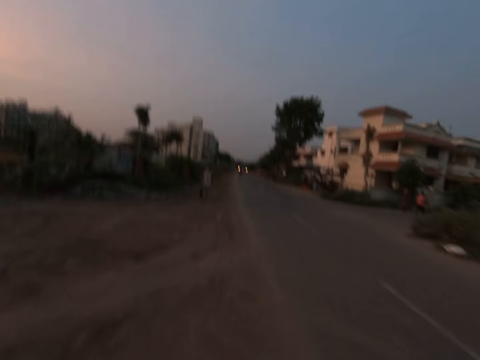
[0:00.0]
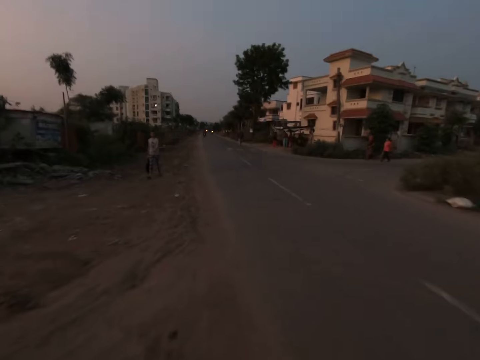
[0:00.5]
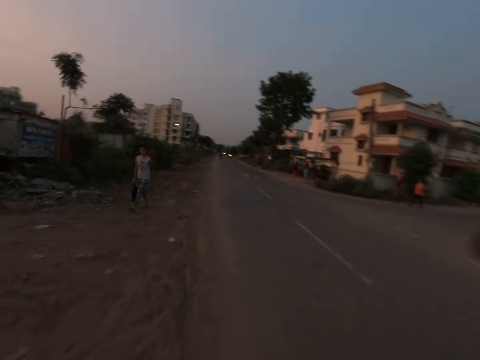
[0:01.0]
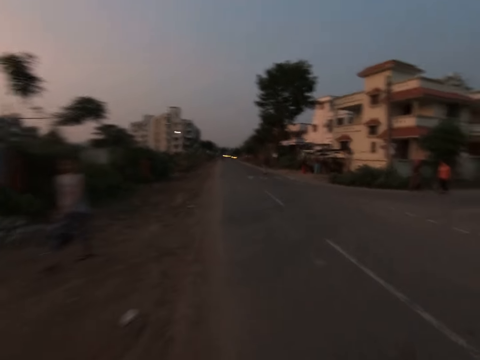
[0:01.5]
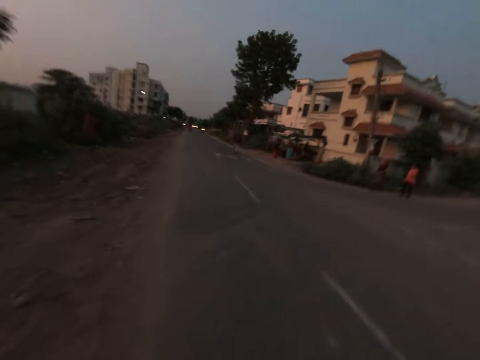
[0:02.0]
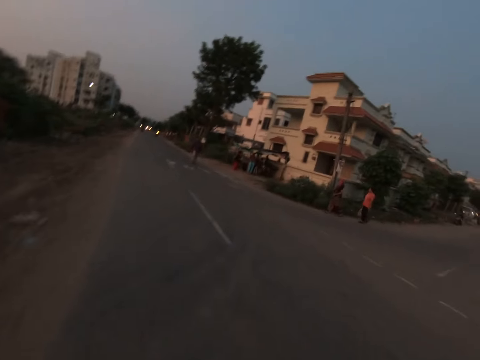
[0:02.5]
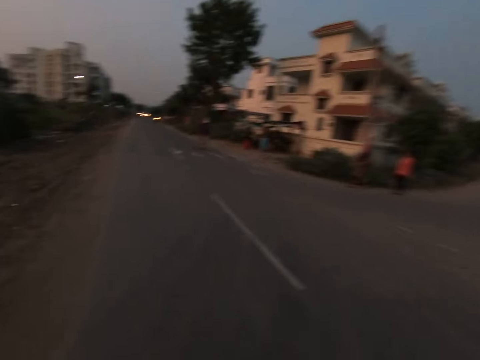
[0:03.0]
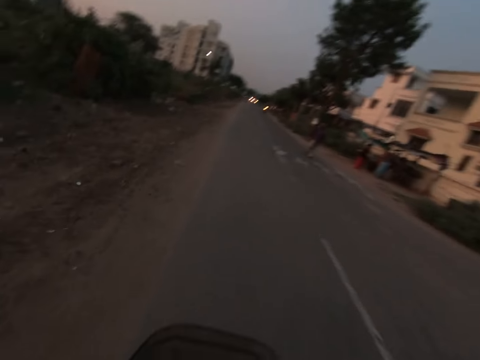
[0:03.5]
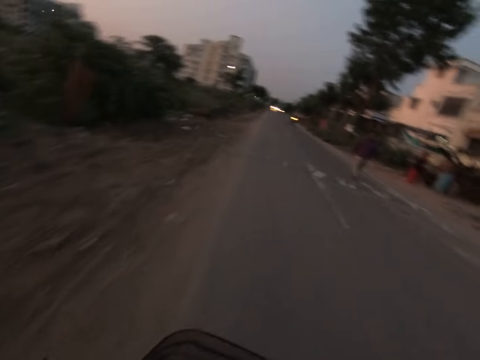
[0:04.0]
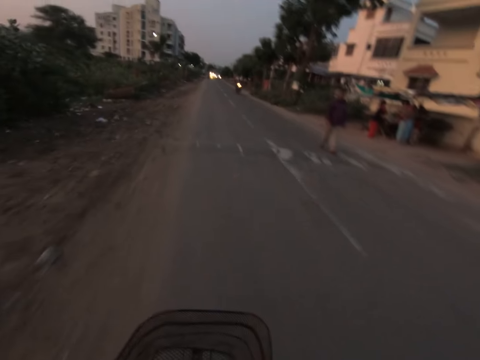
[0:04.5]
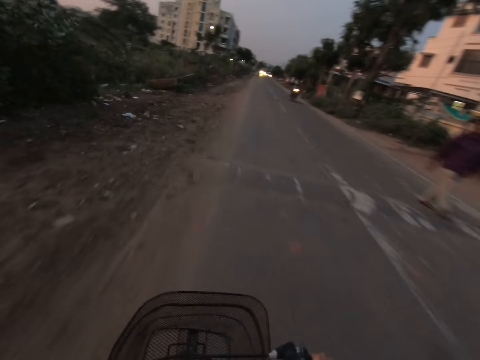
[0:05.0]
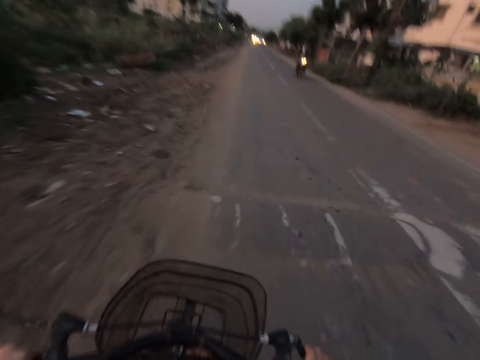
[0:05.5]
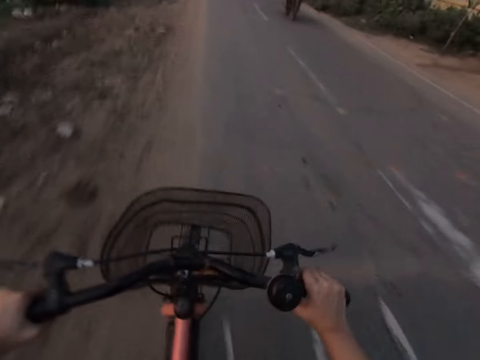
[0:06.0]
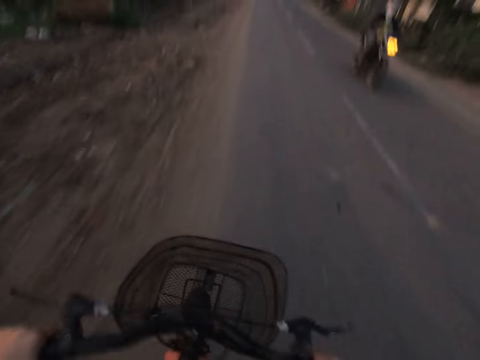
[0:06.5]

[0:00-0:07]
The camera wearer cycles a bicycle on the road.

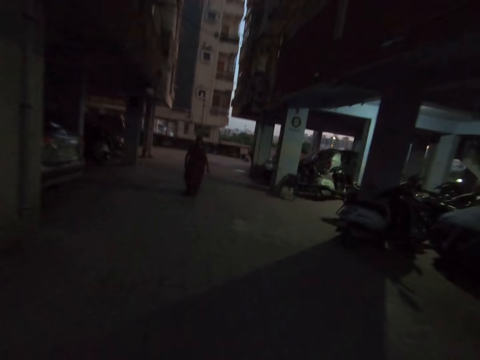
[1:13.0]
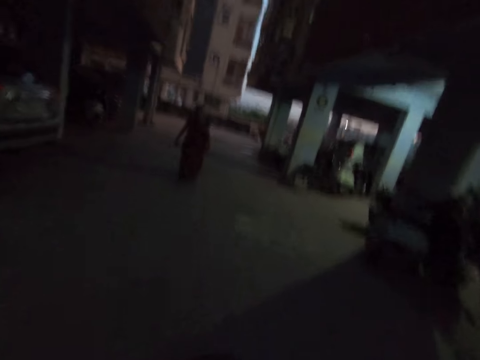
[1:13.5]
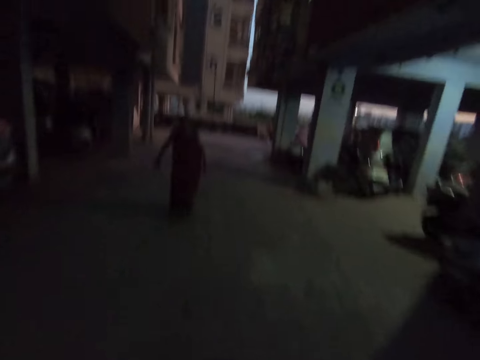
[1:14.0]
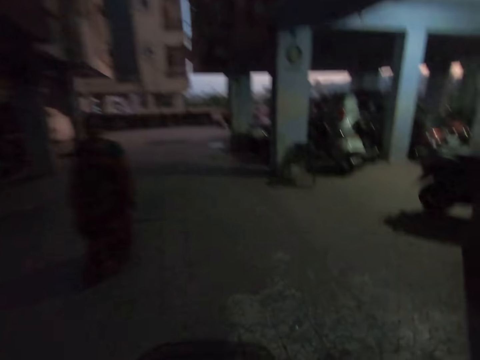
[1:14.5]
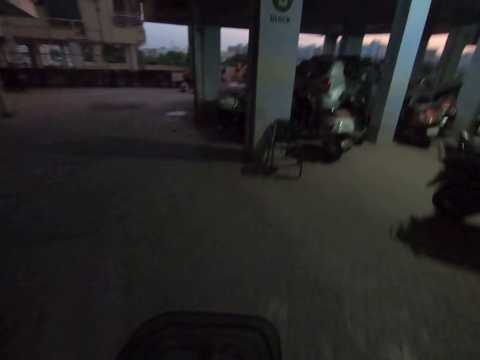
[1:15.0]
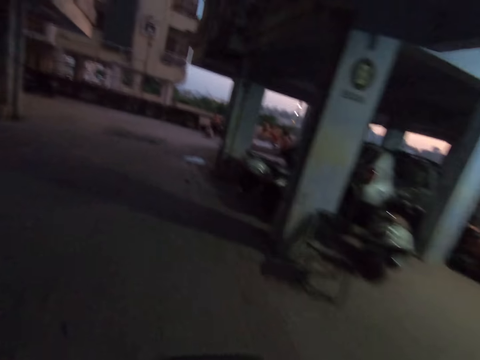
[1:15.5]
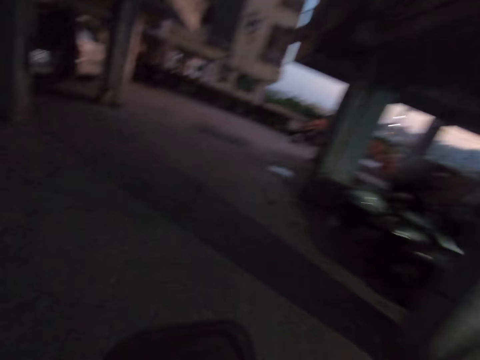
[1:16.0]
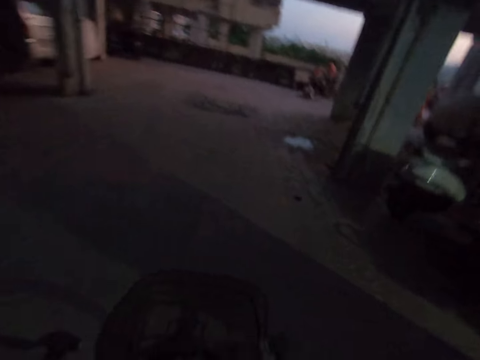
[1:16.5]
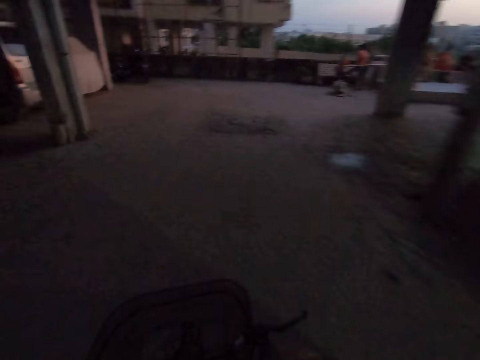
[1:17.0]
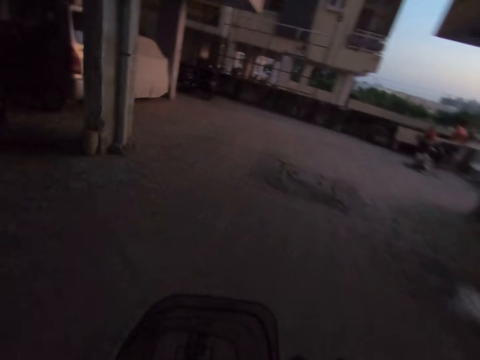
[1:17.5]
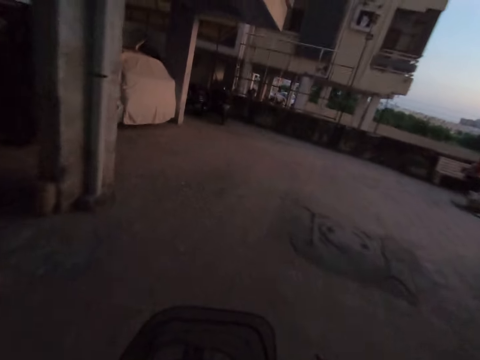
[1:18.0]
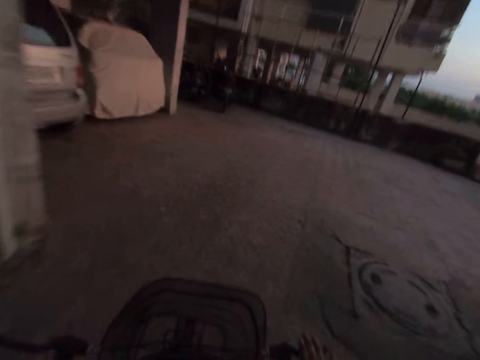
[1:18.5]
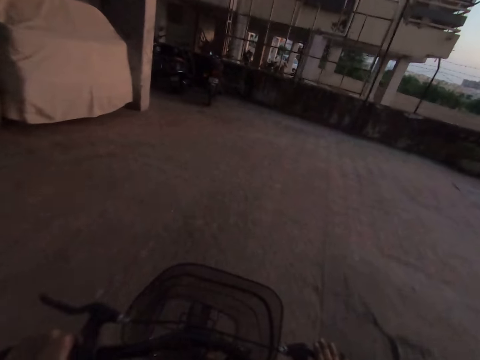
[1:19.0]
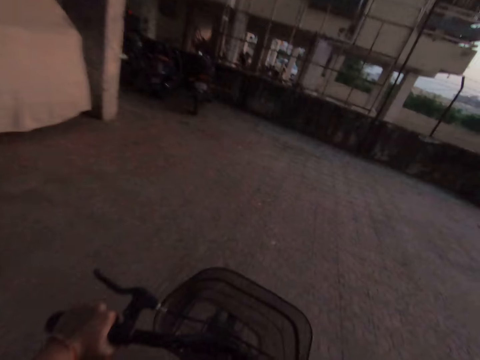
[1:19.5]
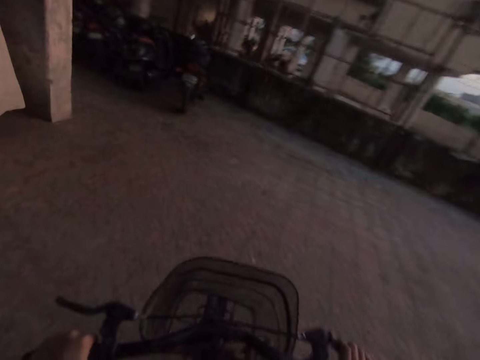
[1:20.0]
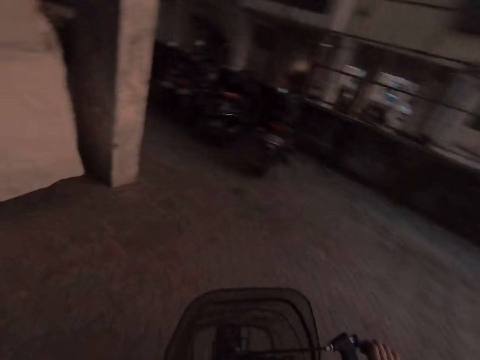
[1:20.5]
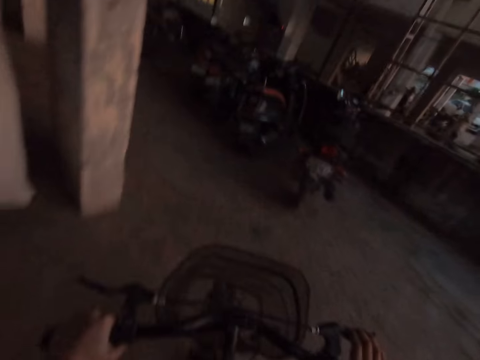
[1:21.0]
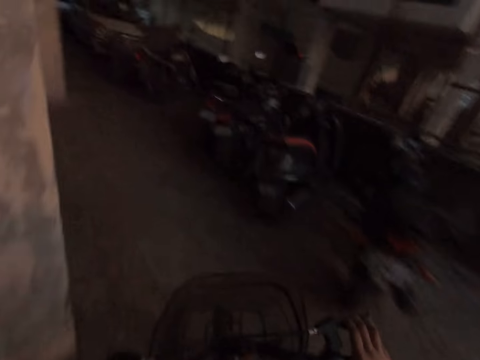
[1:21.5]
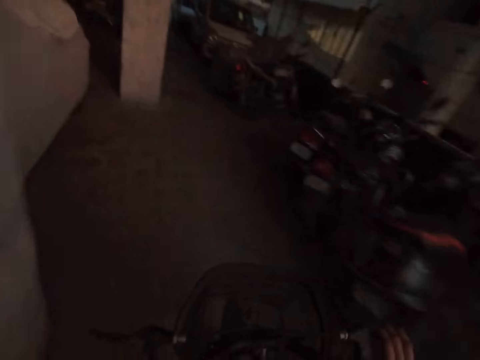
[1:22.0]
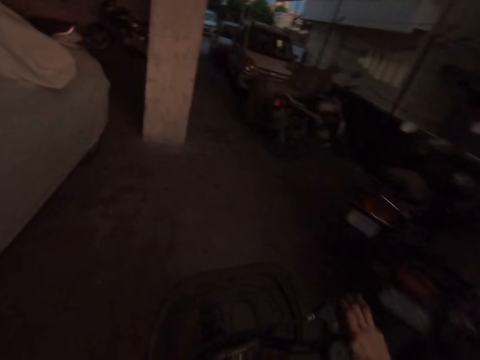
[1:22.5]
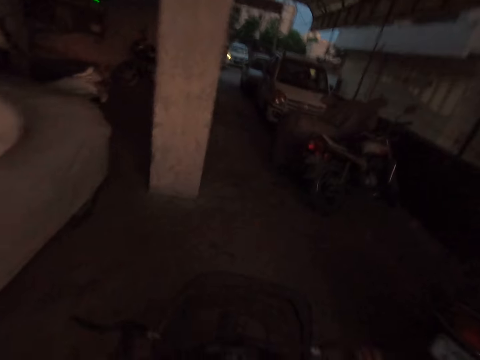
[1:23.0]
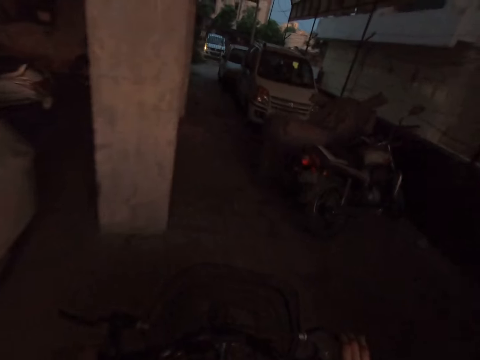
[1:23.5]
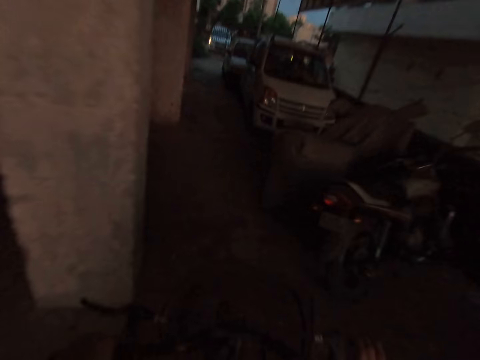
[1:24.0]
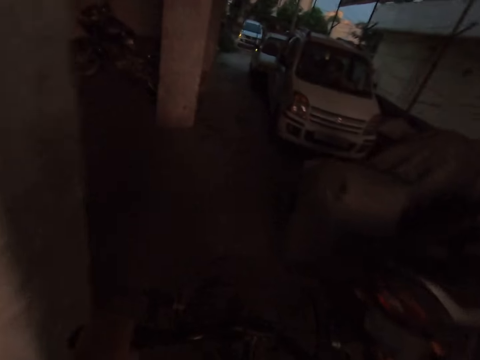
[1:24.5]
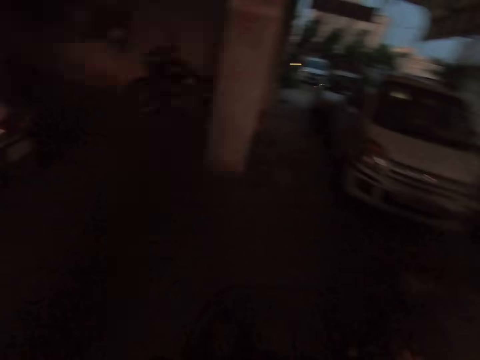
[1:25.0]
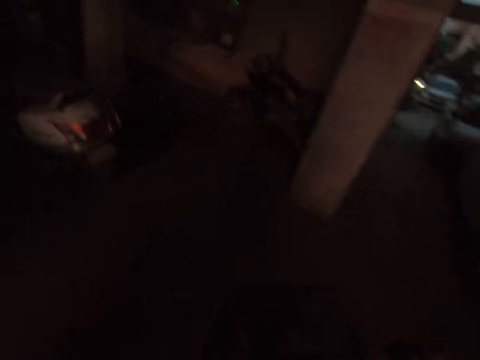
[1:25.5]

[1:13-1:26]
The camera wearer enters an underground parking. They cycle the bicycle in the underground parking.

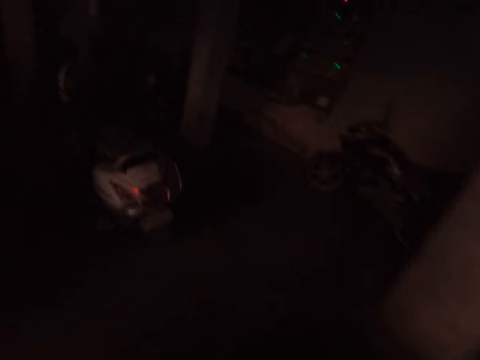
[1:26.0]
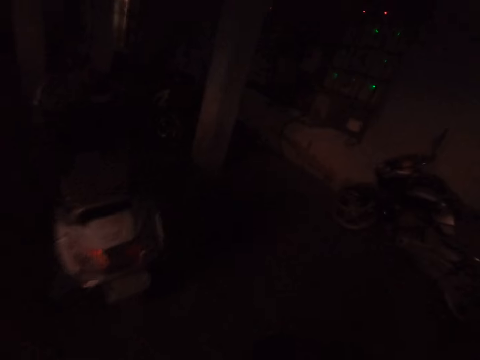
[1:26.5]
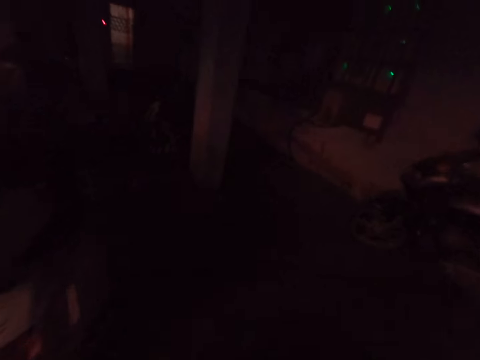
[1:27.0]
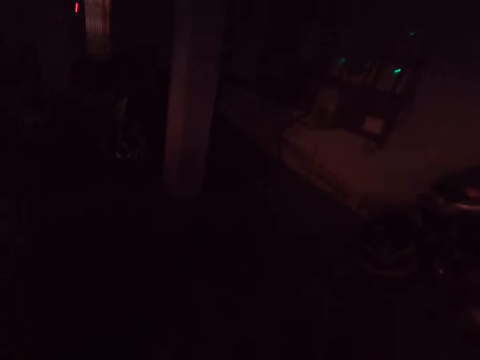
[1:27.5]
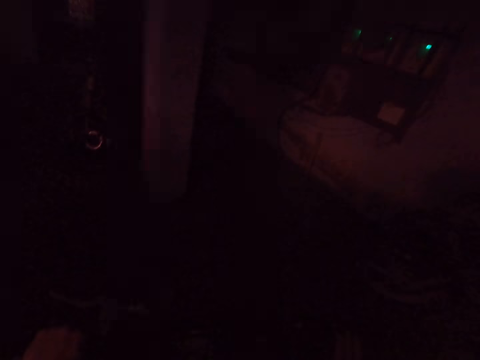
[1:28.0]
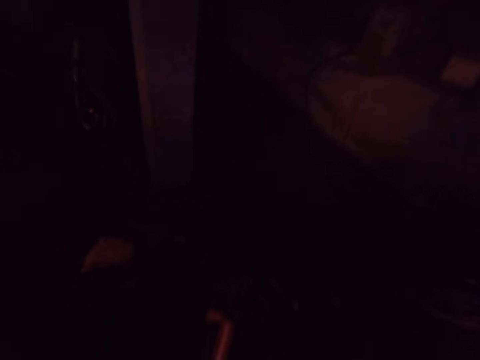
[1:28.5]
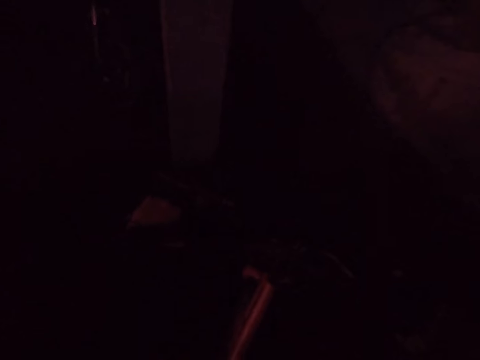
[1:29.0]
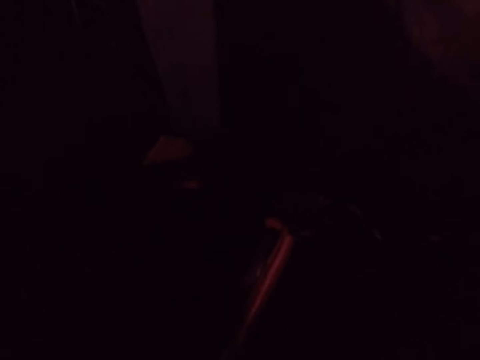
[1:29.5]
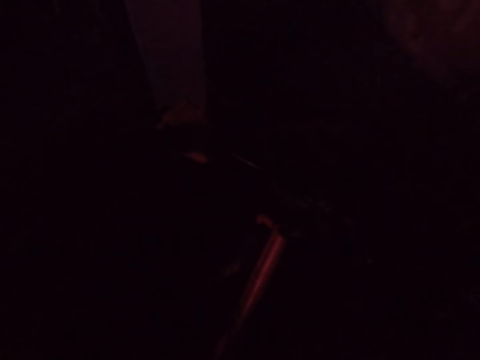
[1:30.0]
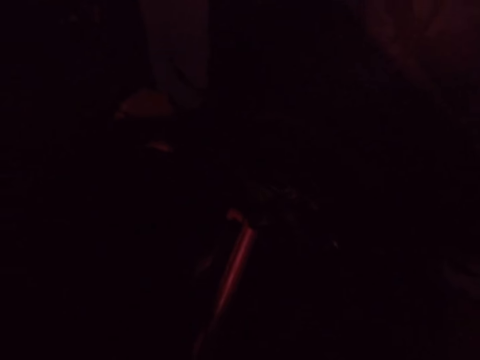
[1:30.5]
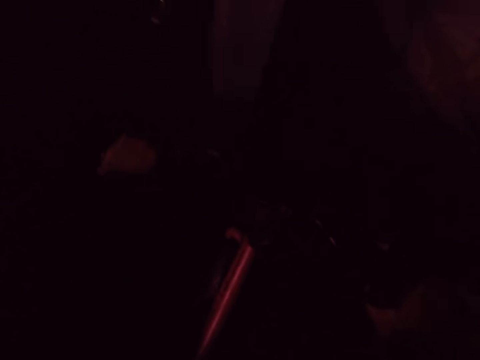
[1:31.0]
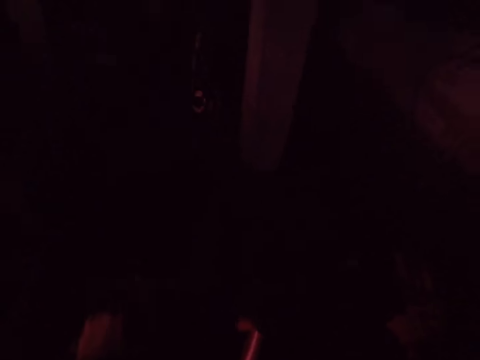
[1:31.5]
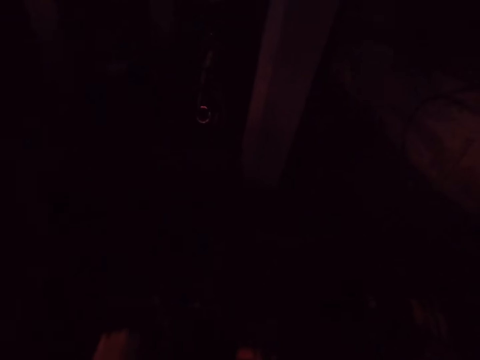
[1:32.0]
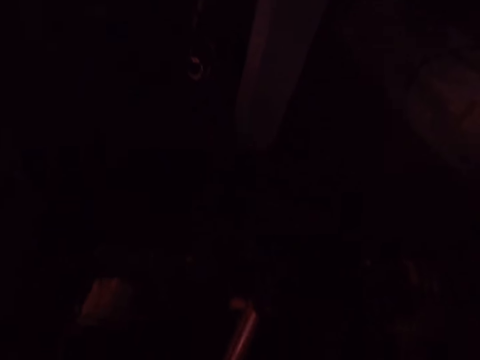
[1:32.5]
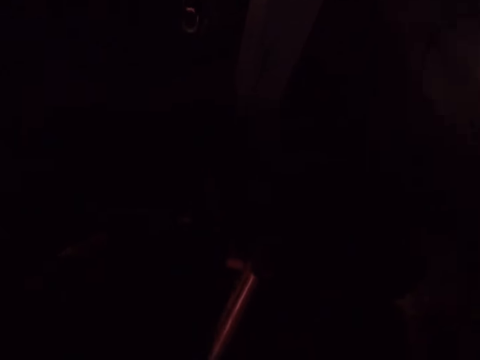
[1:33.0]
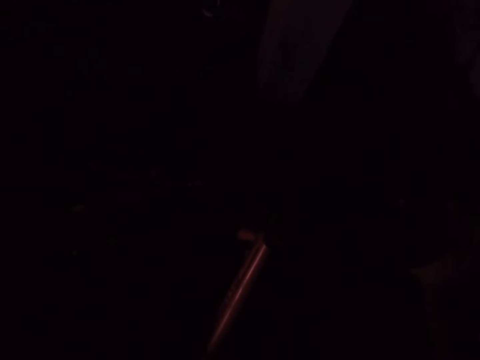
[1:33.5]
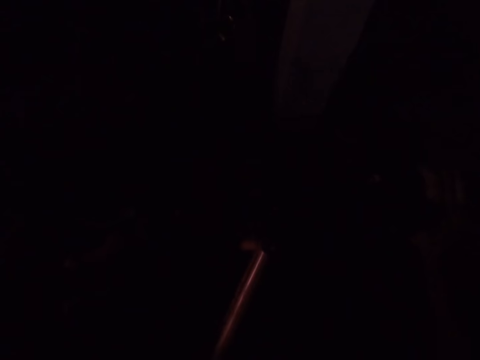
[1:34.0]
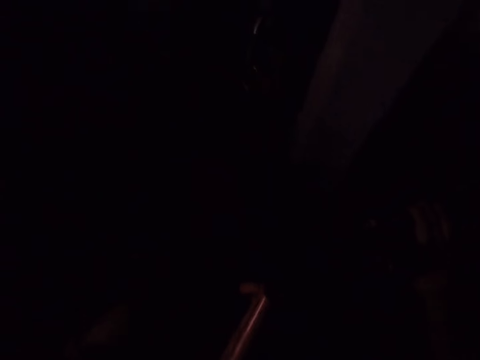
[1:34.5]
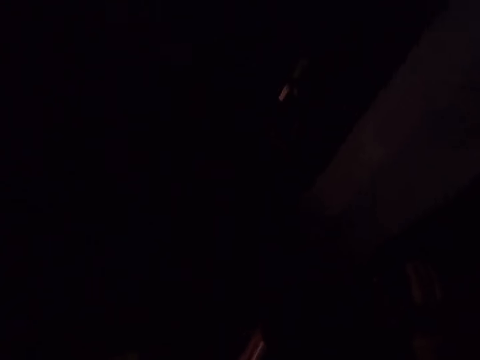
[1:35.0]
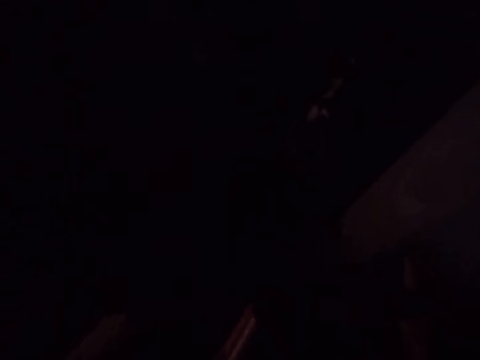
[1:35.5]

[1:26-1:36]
The camera wearer parks the bicycle on a parking.
